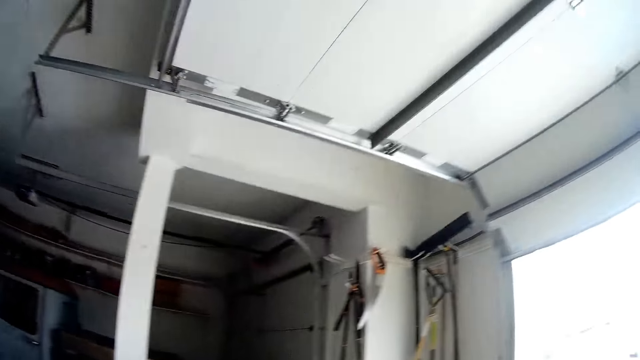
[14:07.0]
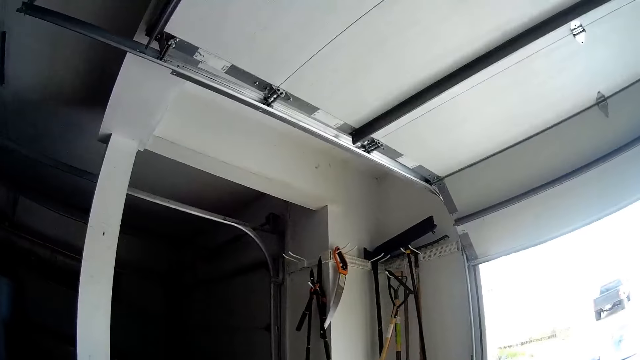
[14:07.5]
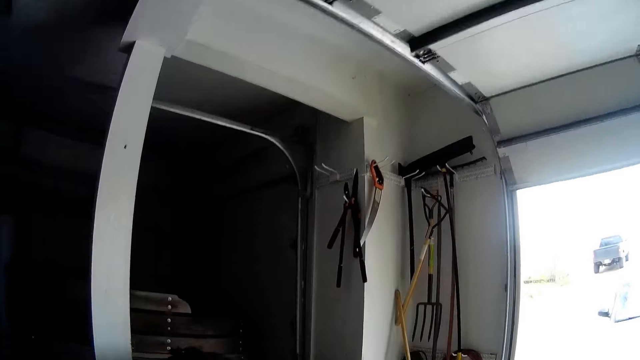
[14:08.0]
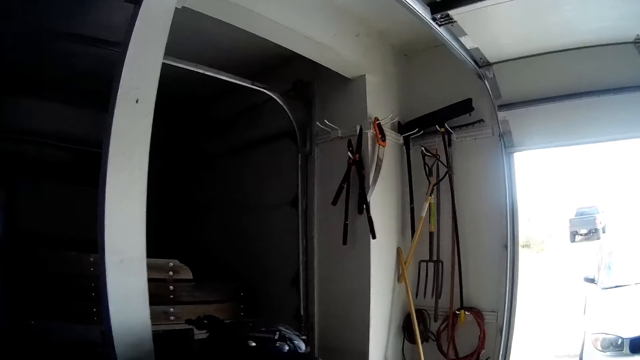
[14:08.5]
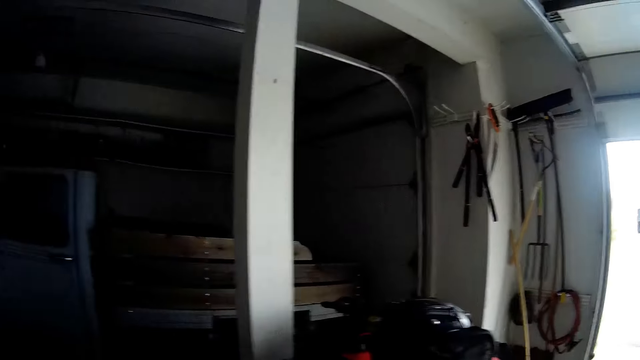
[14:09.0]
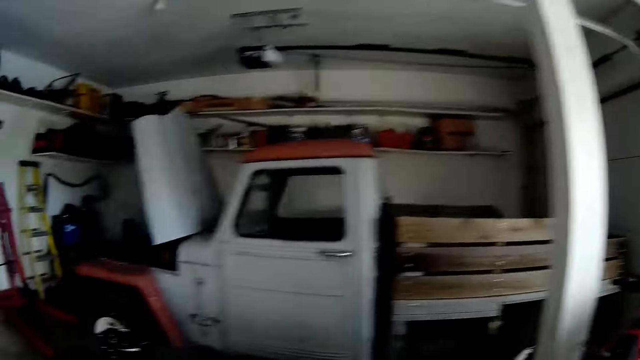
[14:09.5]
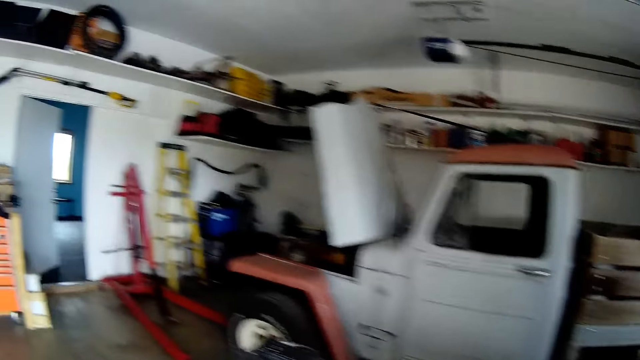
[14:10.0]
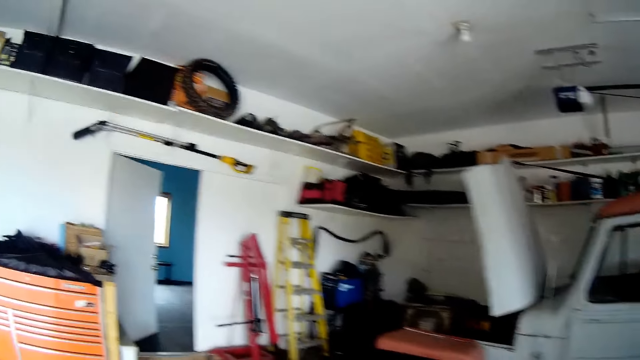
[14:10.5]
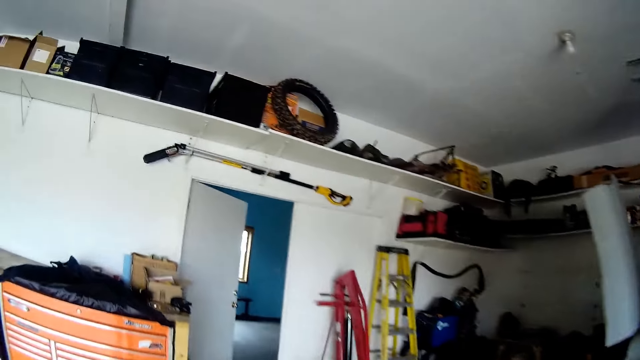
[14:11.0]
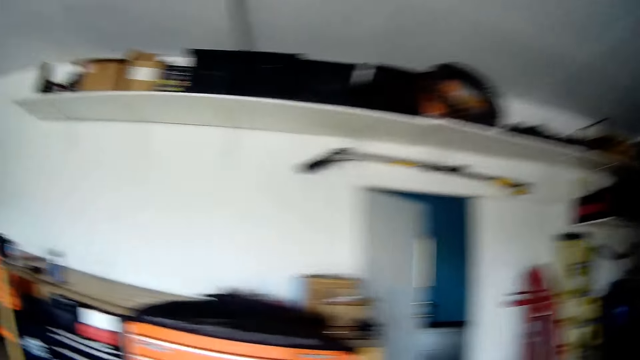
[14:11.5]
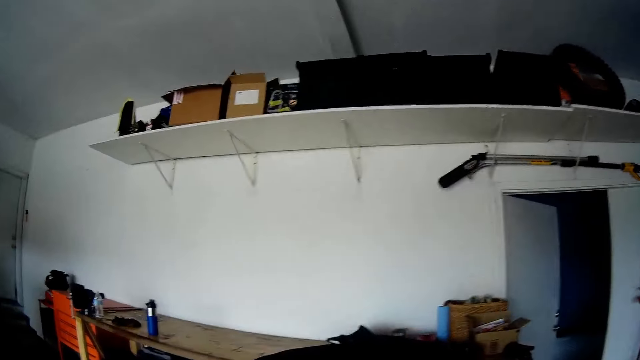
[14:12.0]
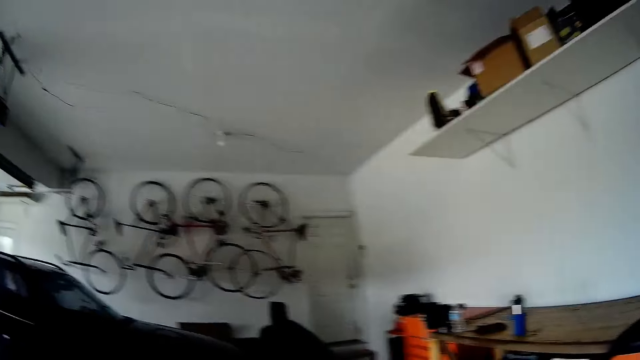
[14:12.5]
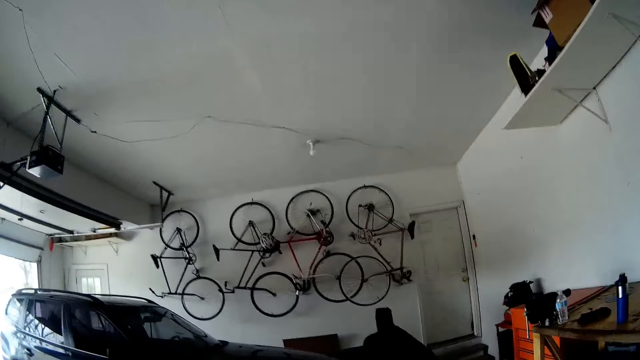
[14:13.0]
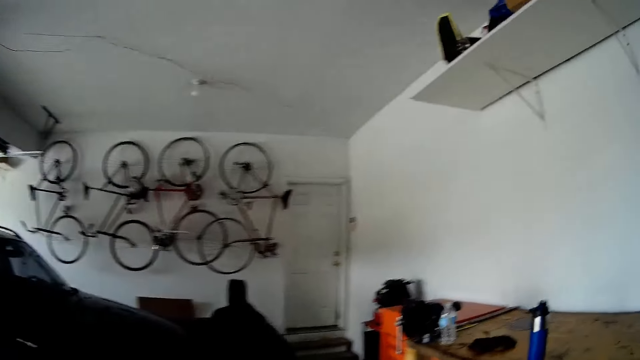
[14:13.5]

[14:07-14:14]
The camera wearer moves around the room.

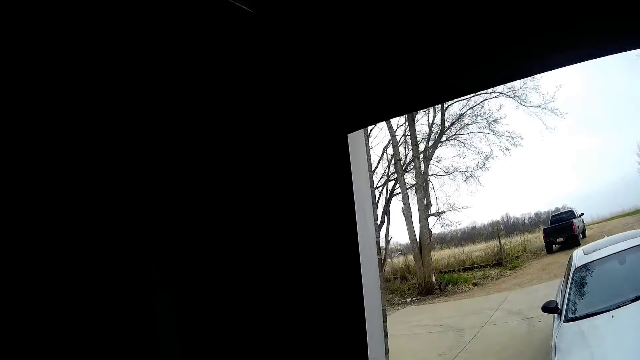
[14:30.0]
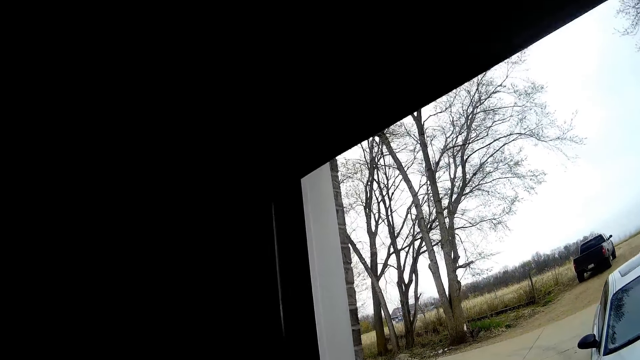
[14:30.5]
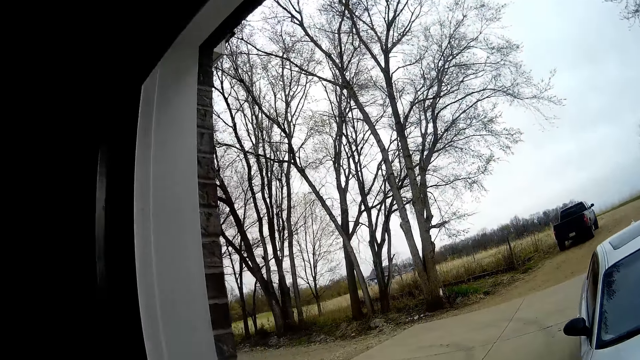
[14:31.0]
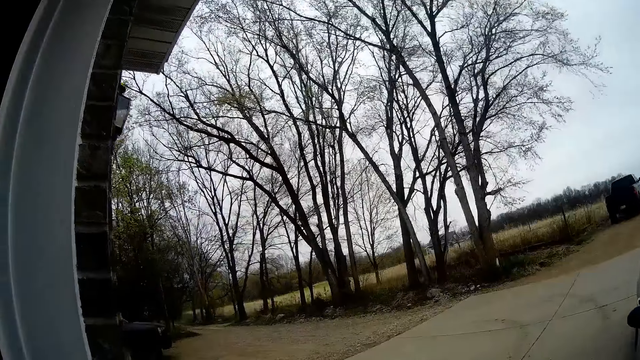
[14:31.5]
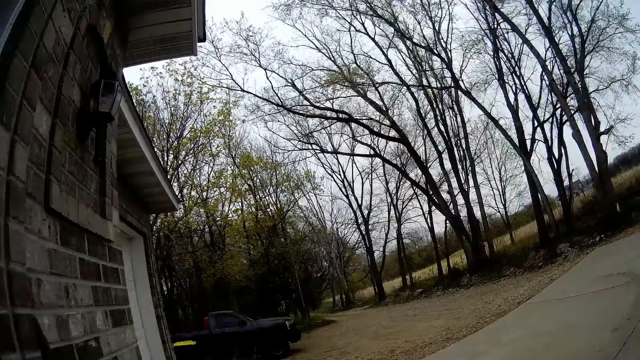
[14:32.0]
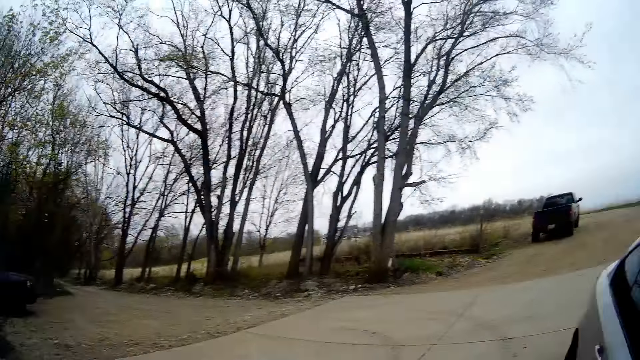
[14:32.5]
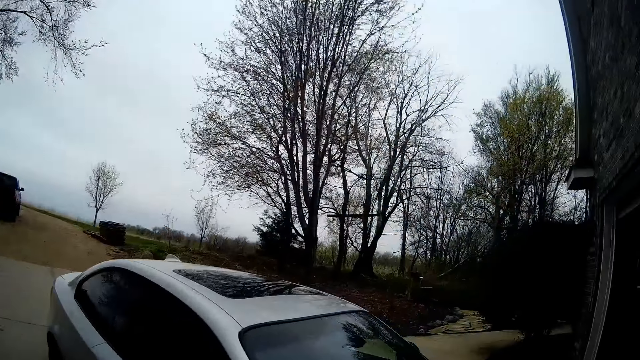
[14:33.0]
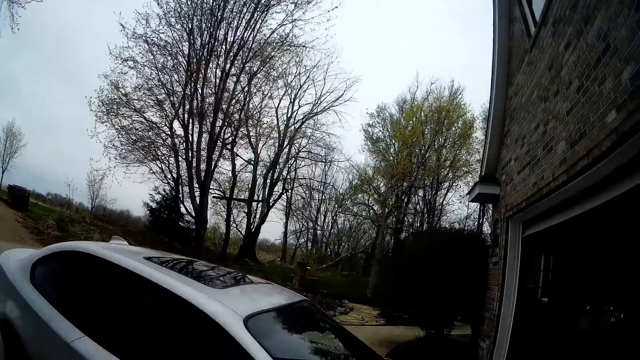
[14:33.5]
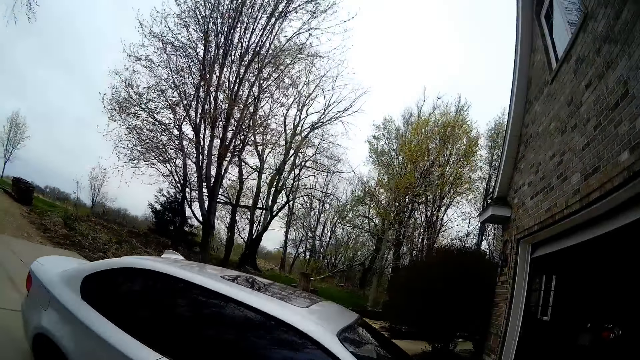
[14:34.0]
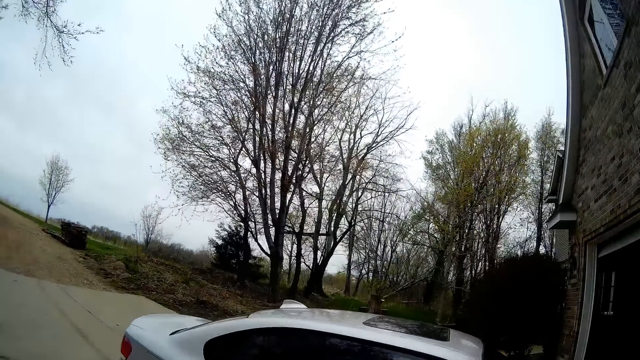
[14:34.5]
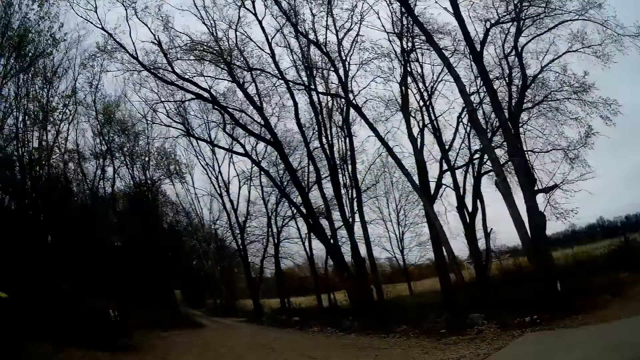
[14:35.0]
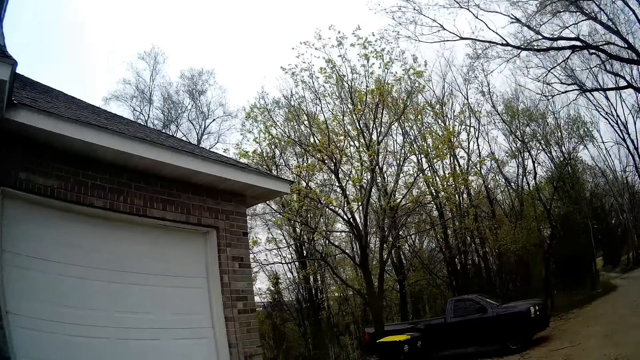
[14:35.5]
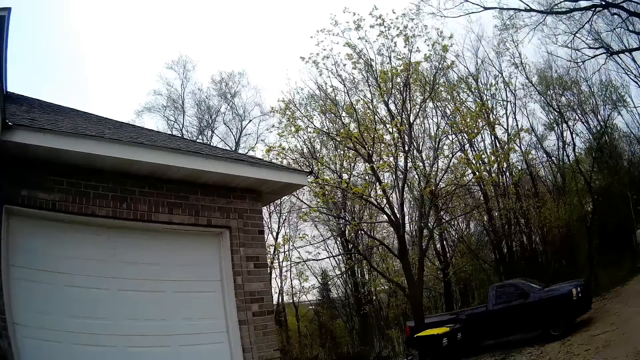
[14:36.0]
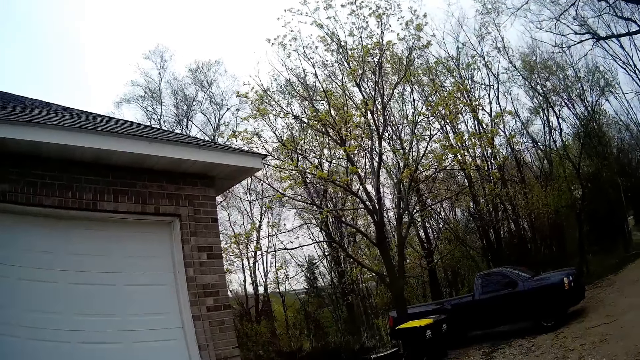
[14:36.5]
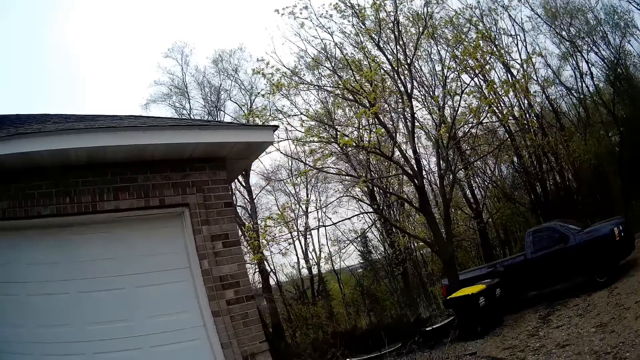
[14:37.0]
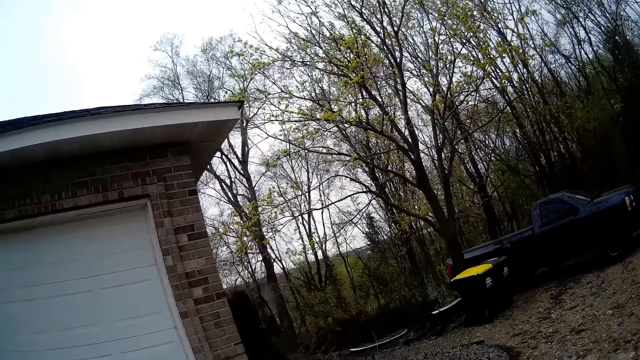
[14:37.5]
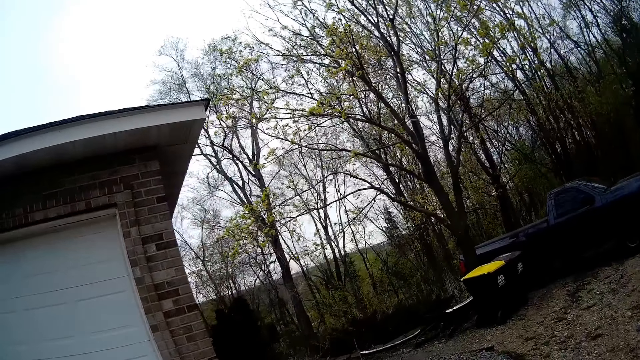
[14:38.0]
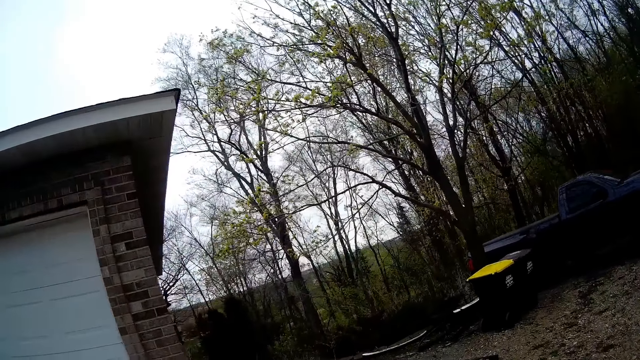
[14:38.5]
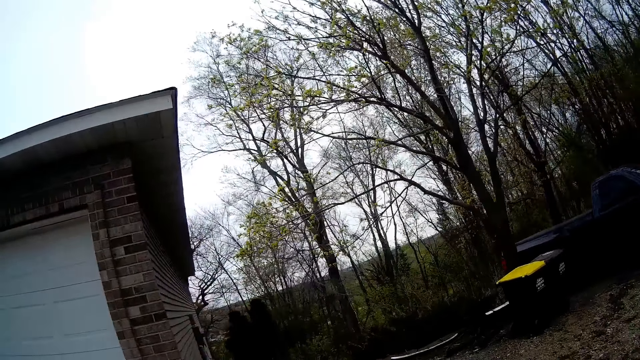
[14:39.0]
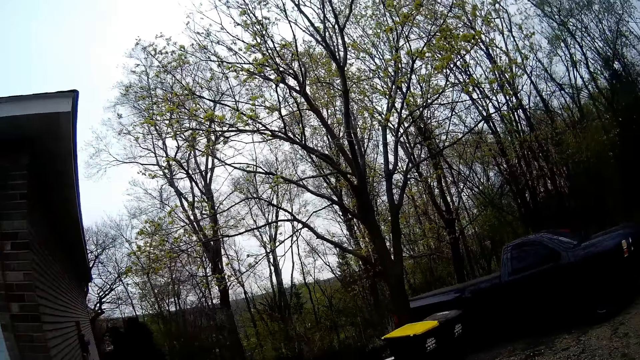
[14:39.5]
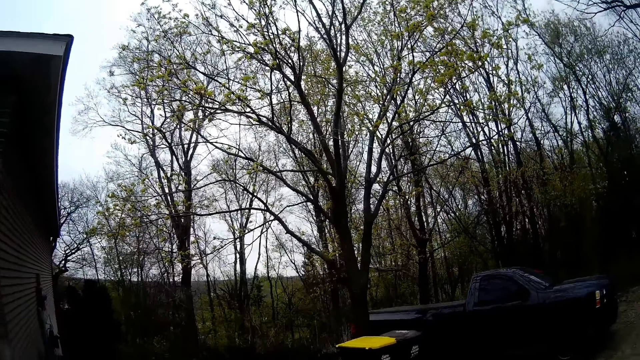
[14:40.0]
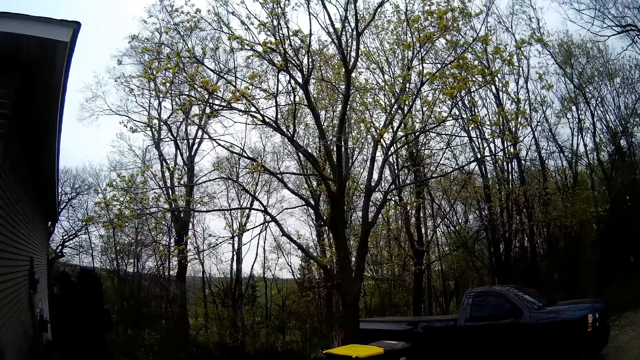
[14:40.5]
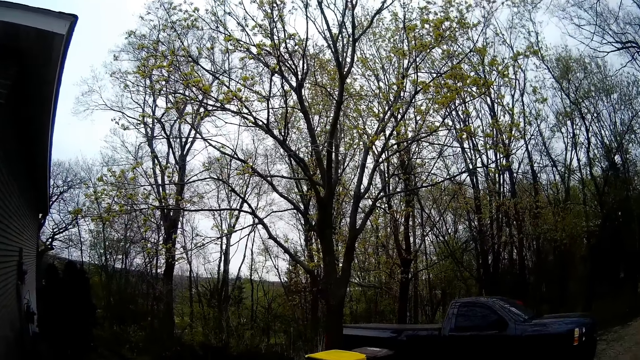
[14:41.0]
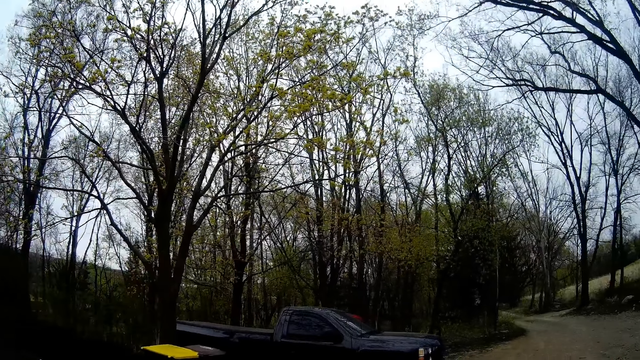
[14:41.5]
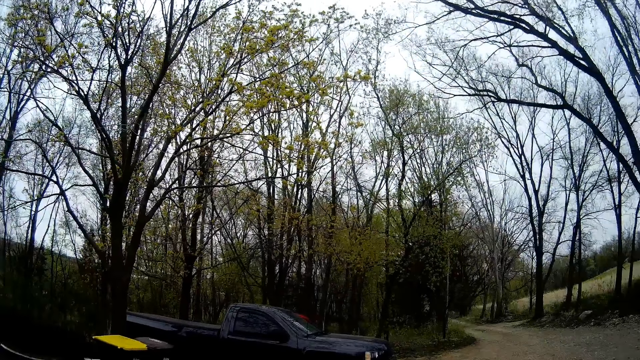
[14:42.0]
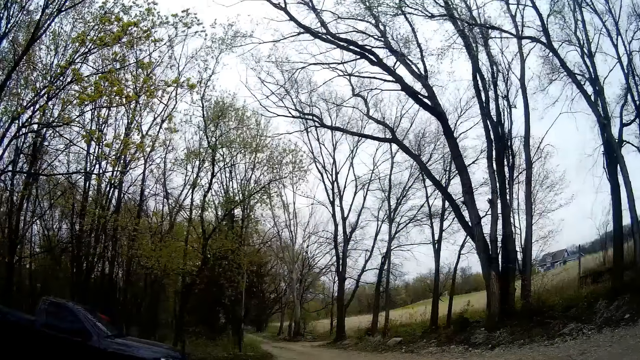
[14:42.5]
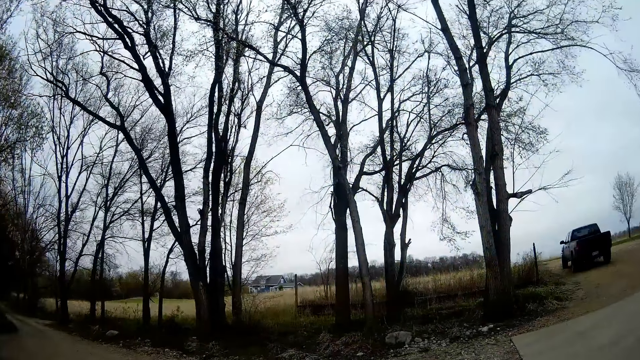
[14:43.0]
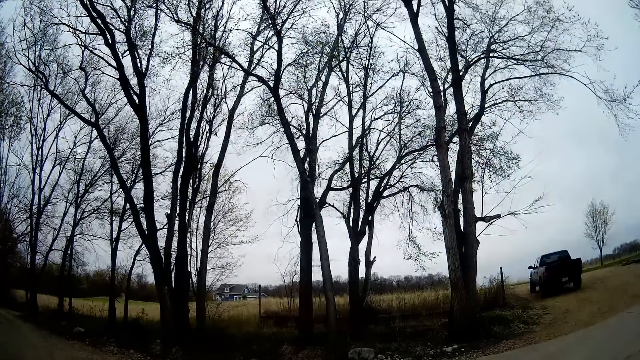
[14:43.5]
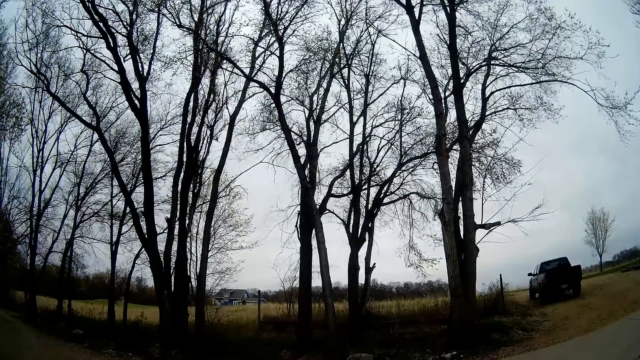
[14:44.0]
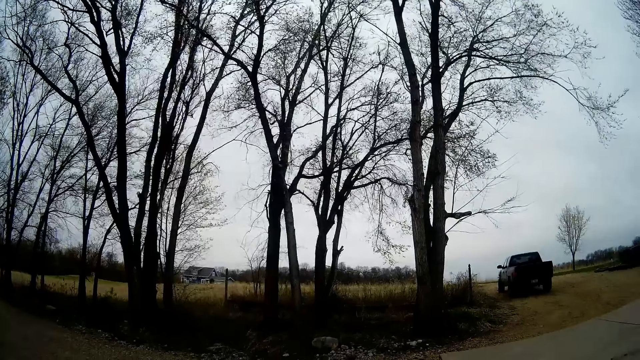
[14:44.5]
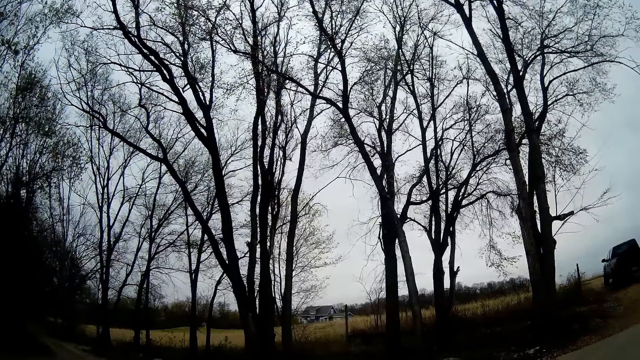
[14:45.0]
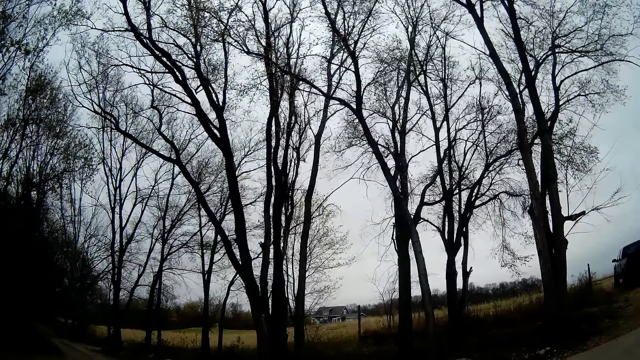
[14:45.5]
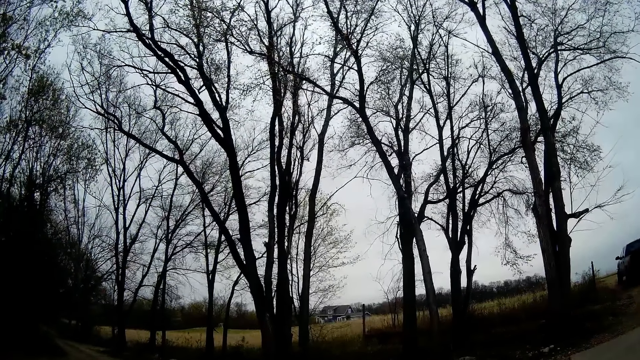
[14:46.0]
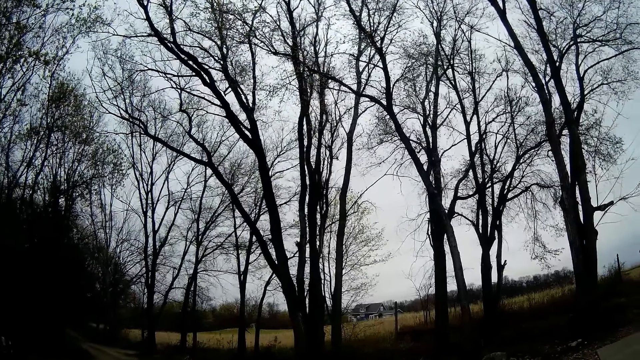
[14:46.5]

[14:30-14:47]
The camera wearer walks out of the garage. They look around. They do something.
